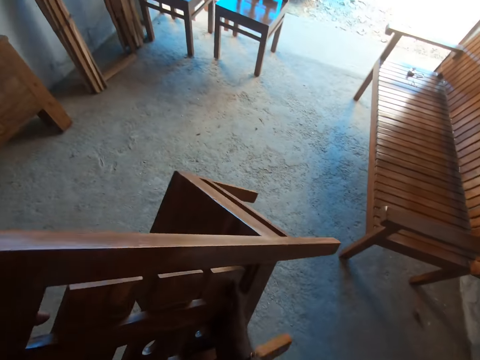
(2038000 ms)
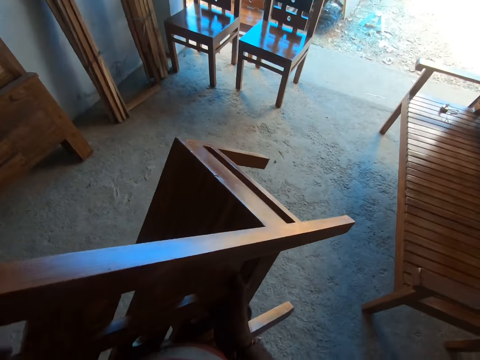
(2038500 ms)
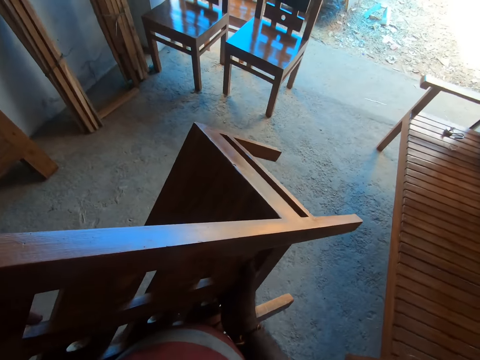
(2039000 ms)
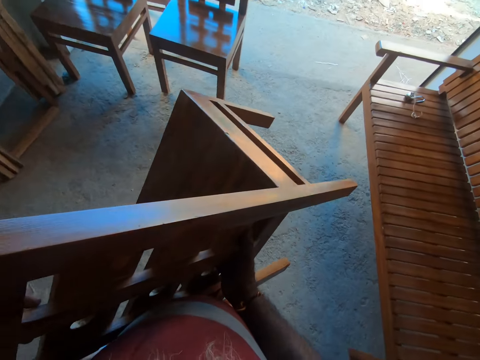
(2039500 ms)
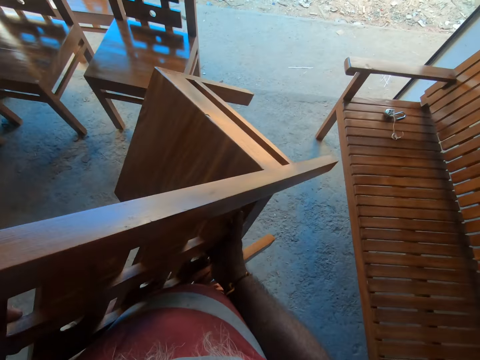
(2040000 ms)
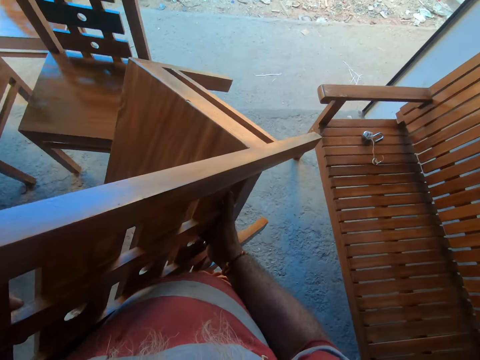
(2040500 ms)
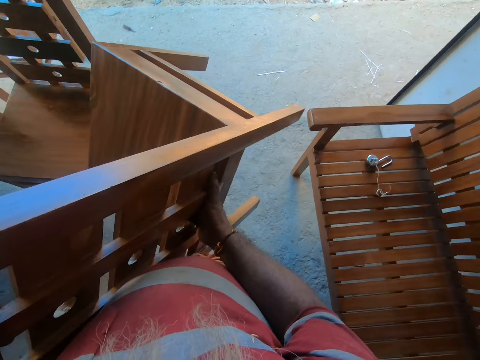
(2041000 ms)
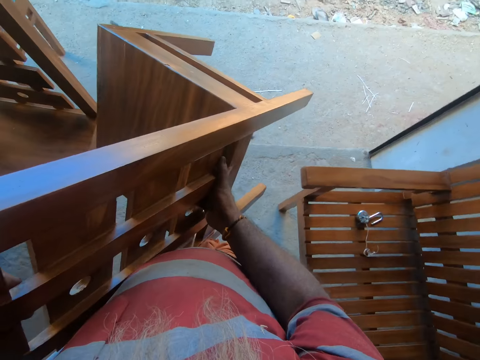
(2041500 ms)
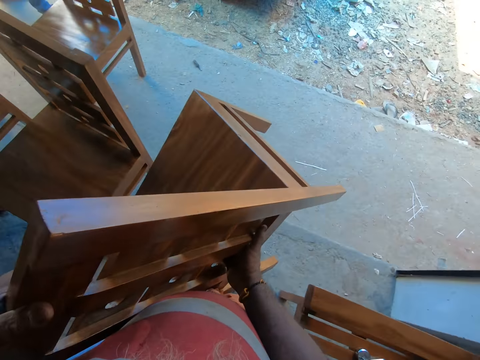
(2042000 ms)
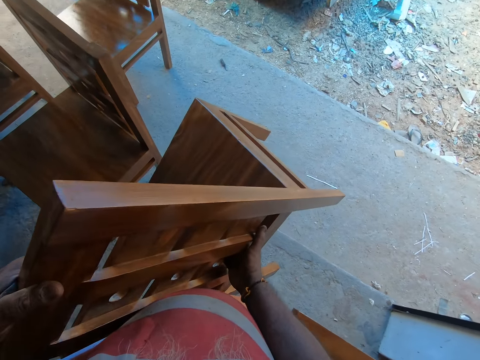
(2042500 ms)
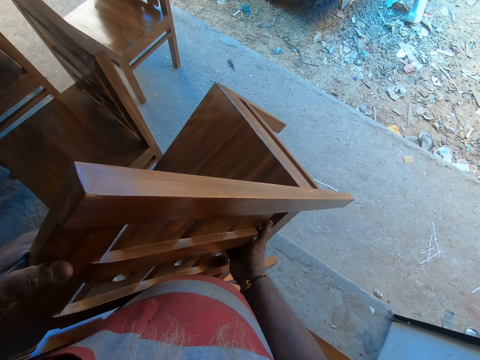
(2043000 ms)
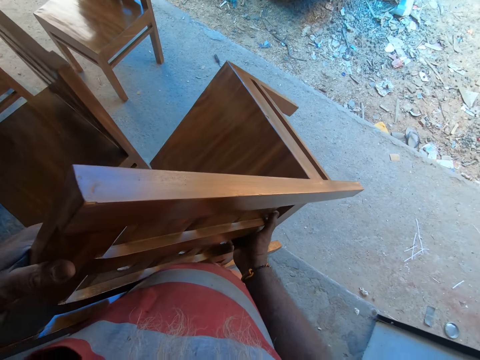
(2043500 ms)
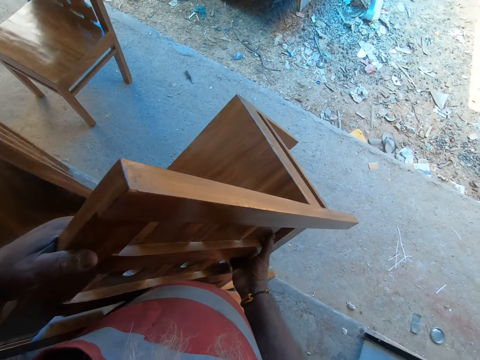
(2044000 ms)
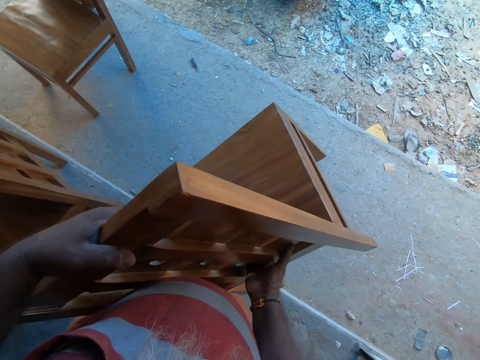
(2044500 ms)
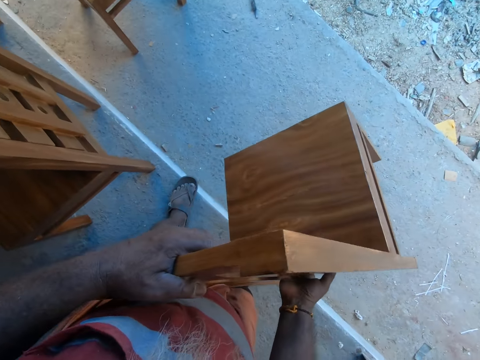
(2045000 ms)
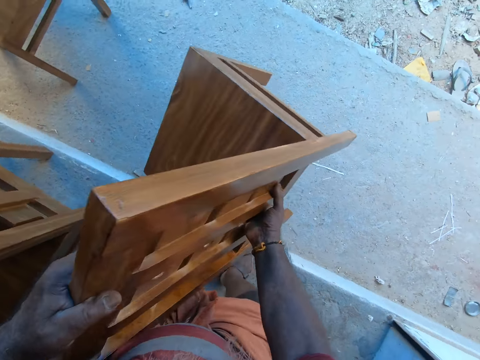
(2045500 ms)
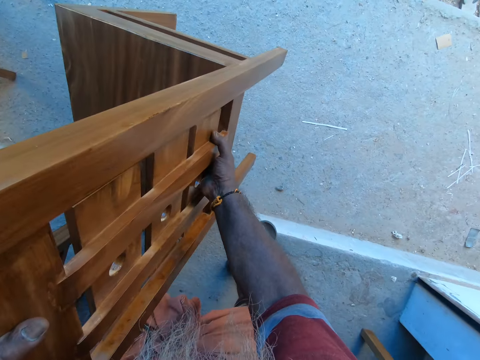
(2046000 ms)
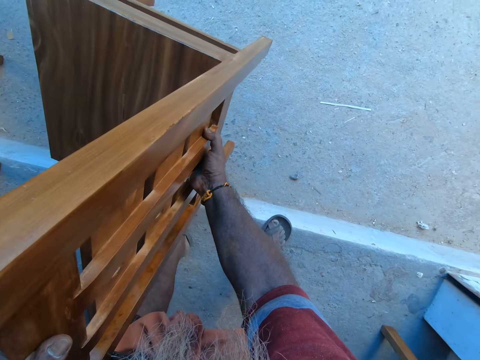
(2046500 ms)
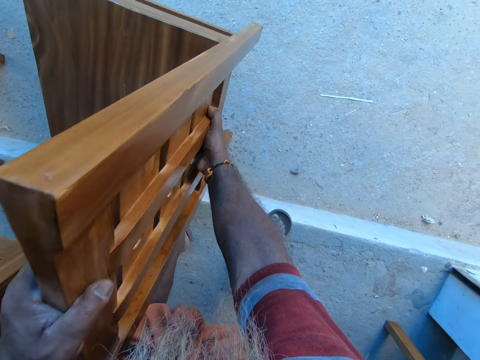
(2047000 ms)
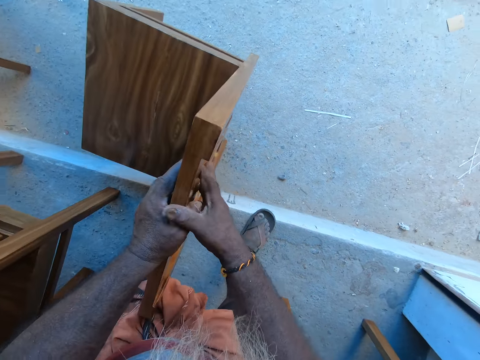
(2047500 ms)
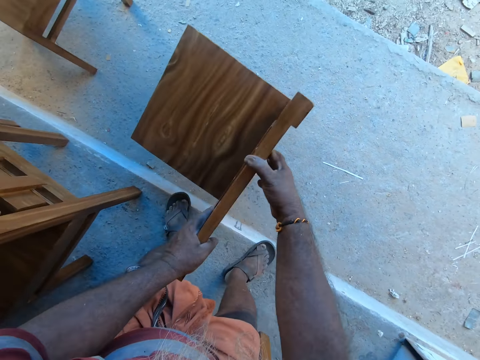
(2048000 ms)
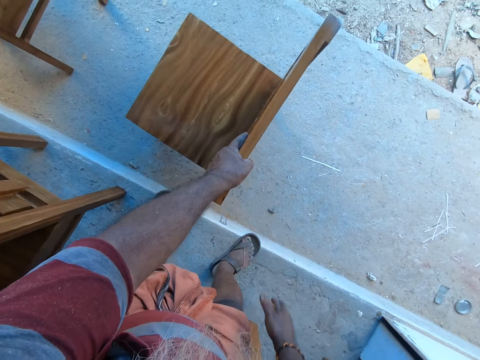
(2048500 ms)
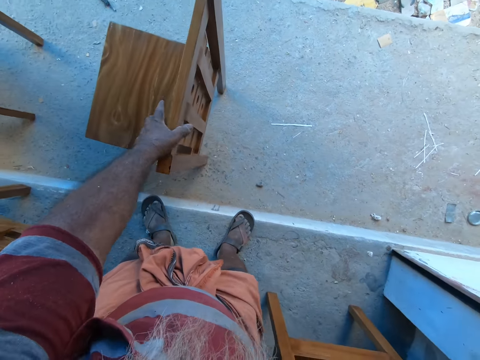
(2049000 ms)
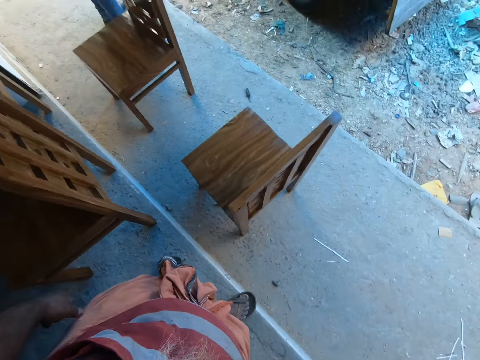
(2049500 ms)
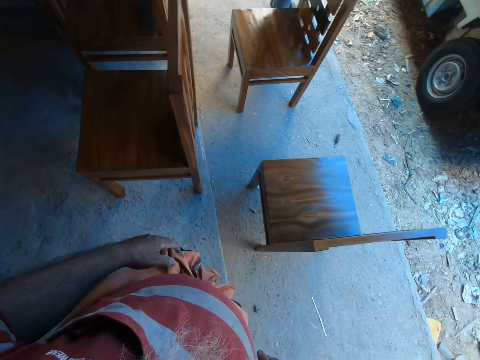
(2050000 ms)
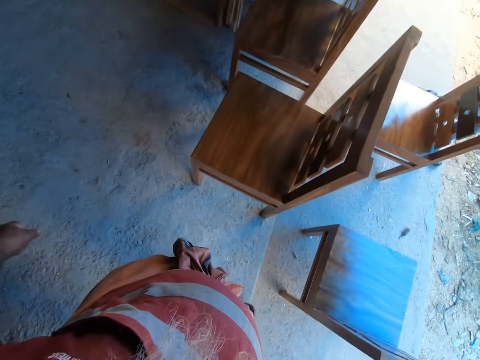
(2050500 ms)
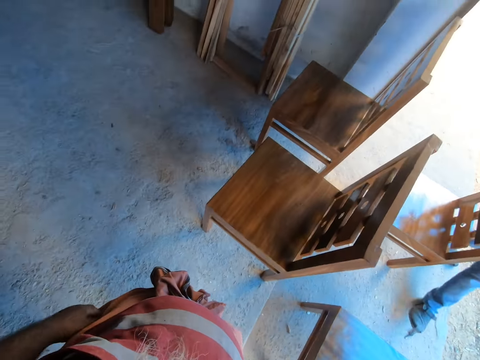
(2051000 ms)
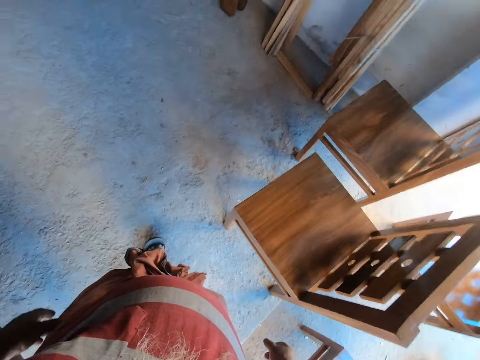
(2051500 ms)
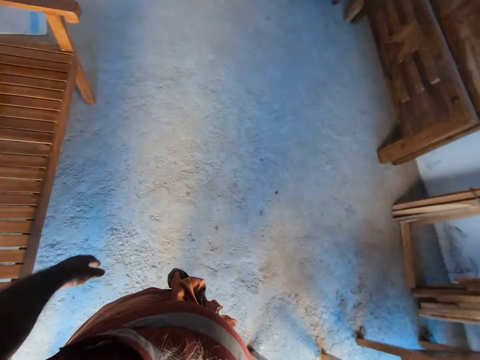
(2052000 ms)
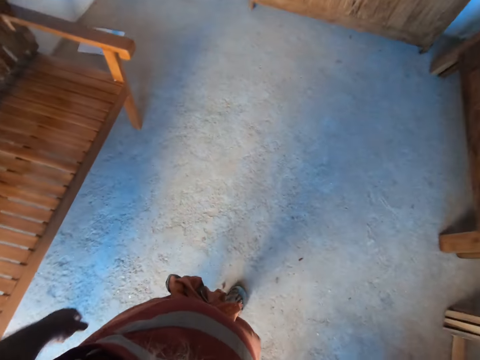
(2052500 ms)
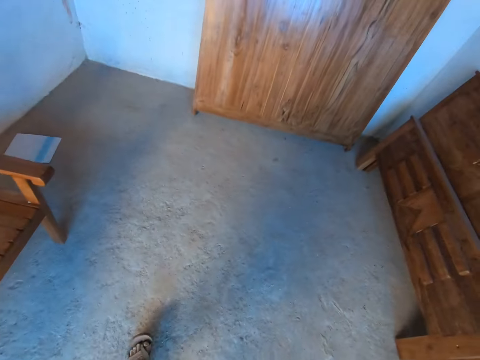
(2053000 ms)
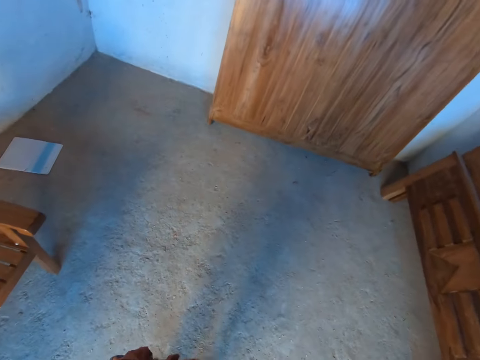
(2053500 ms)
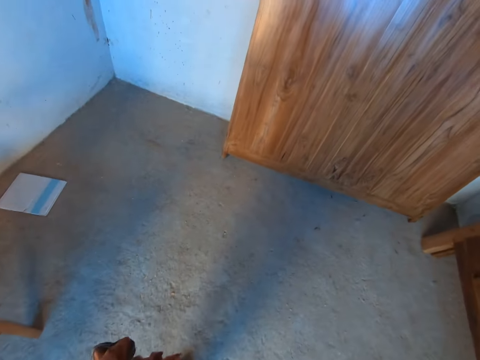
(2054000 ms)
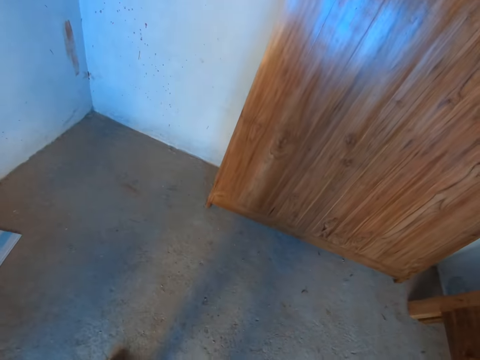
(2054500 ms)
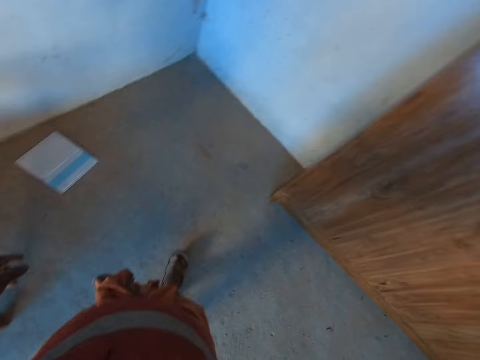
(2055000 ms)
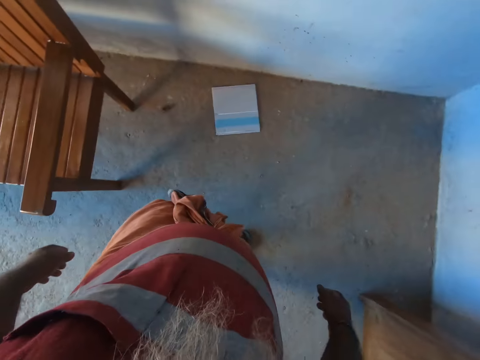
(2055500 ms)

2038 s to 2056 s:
The camera wearer walks around. He places the chair on the floor with his hands. He walks around.

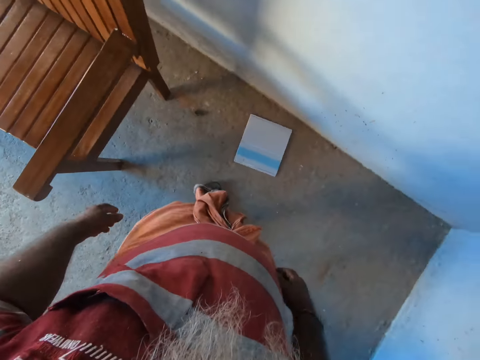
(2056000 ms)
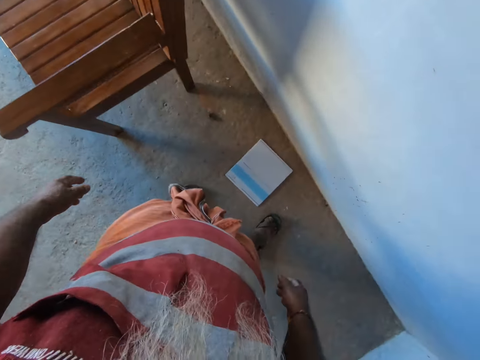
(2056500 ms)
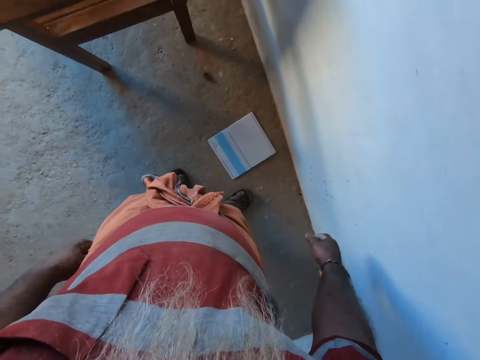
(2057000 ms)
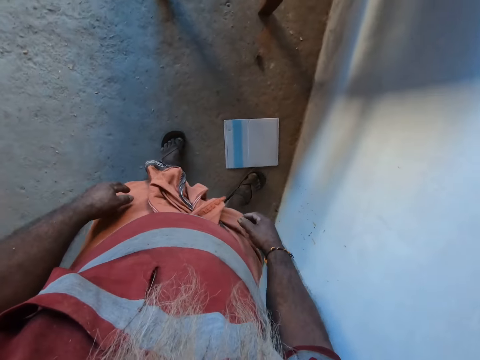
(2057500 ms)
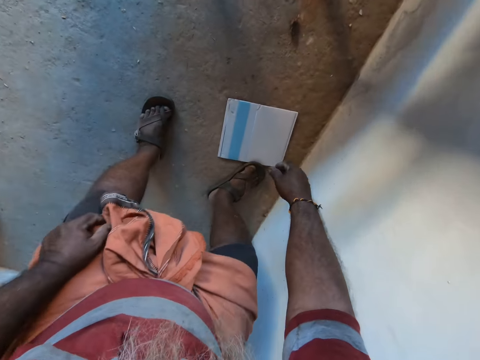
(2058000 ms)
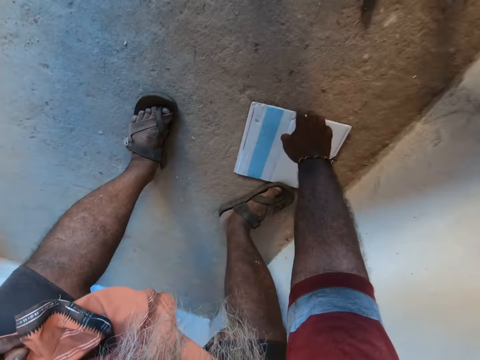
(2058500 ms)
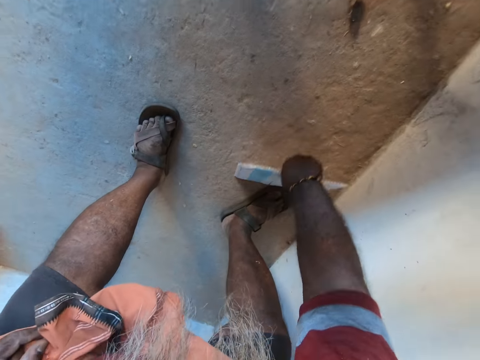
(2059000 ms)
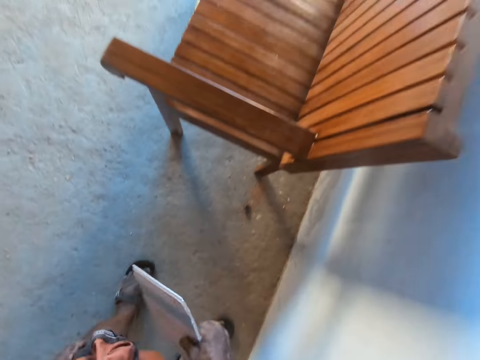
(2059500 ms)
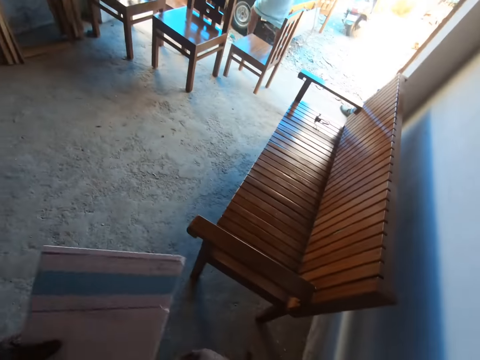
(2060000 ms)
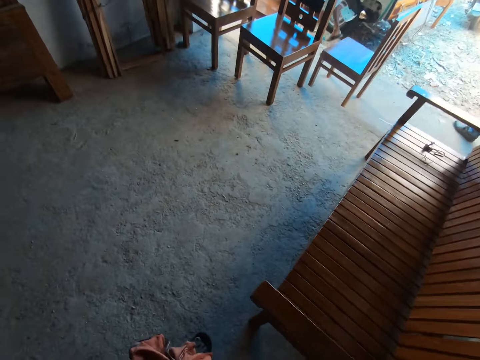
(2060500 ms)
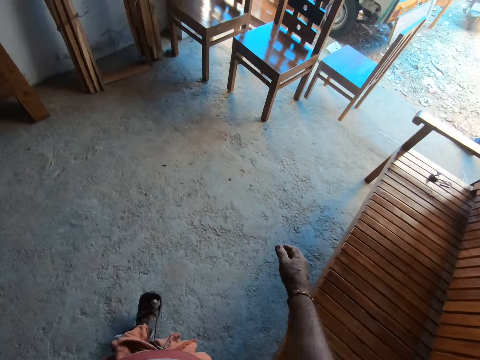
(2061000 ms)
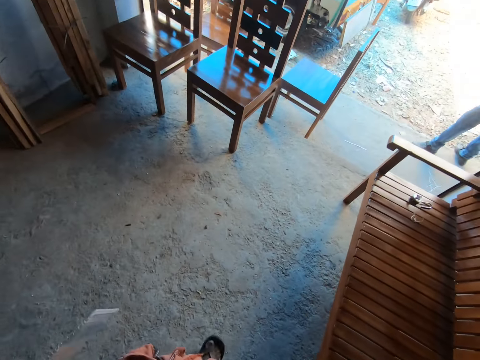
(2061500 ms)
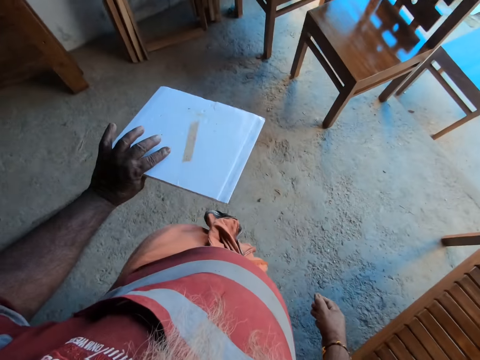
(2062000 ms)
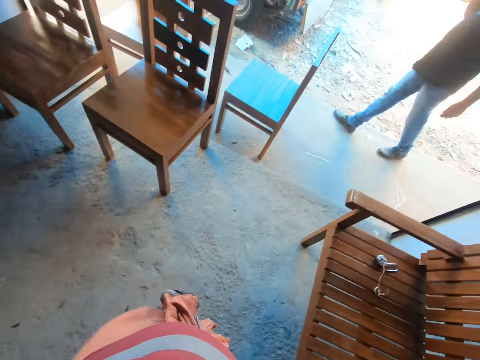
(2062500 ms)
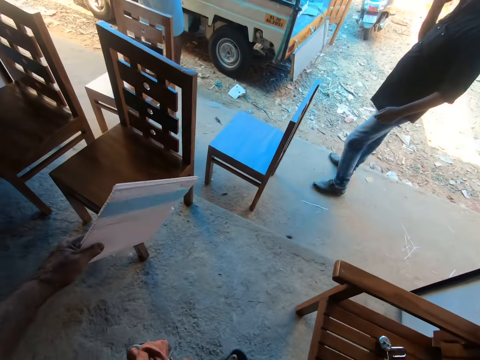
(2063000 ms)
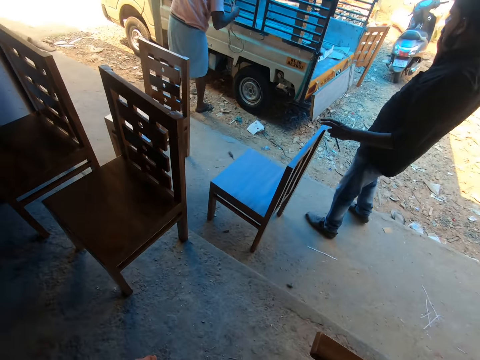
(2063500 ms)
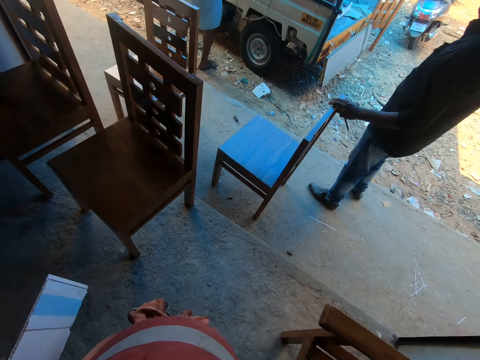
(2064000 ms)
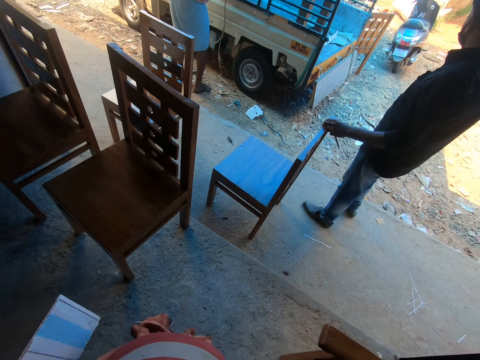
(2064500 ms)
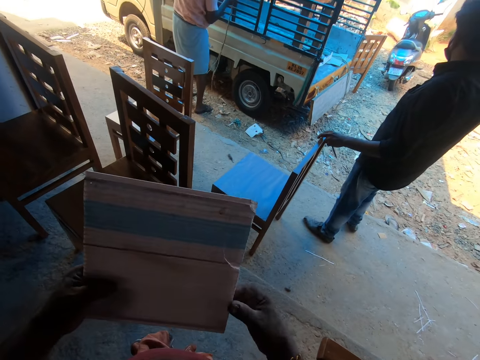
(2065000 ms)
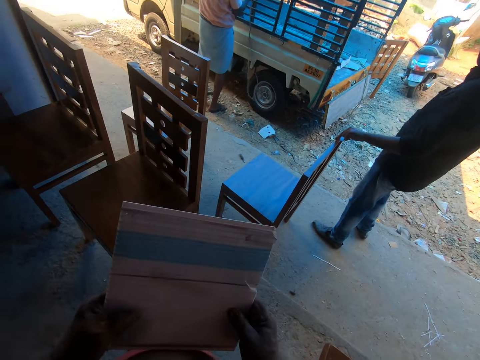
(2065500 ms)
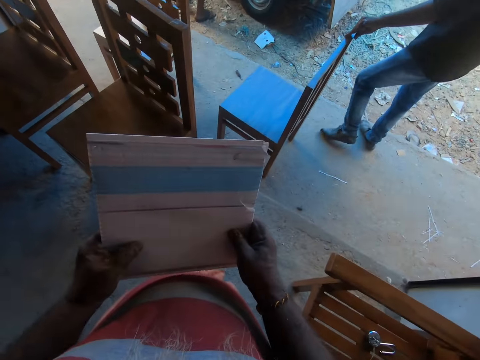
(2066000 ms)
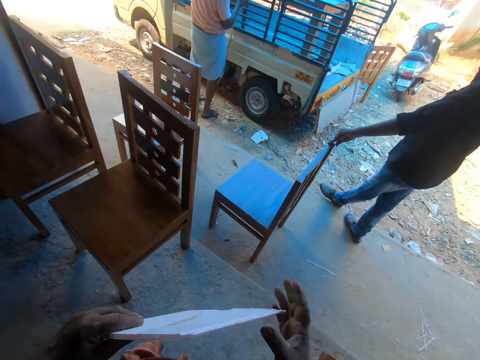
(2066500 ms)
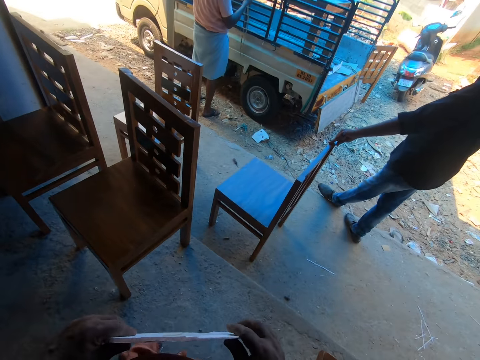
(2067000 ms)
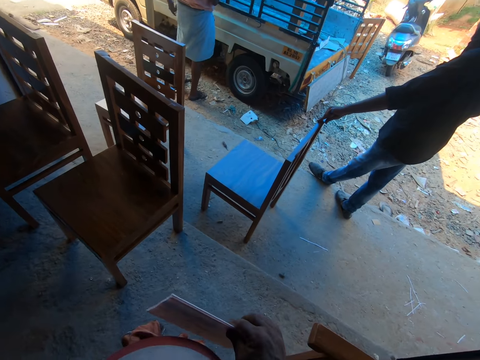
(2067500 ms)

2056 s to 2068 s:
The camera wearer picks up a piece of PVC sheet or book from the floor with his right hand. He passes the piece of PVC sheet from his right hand to his left hand. He walks around. The man makes a phone call with a phone in his right hand. The man places his left hand on the chair. The camera wearer looks at the book. He holds the piece of PVC sheet in his hands. He adjusts the piece of PVC sheet in his hands.
